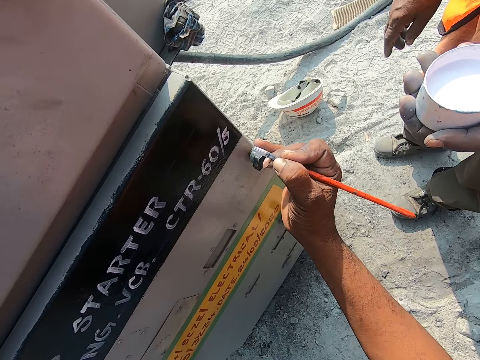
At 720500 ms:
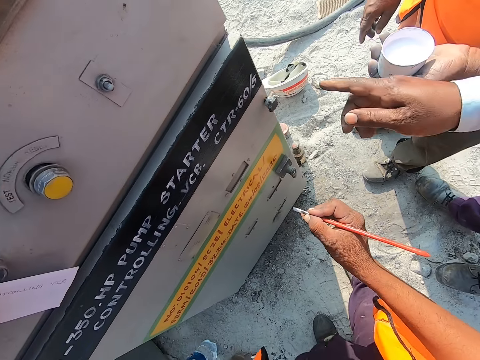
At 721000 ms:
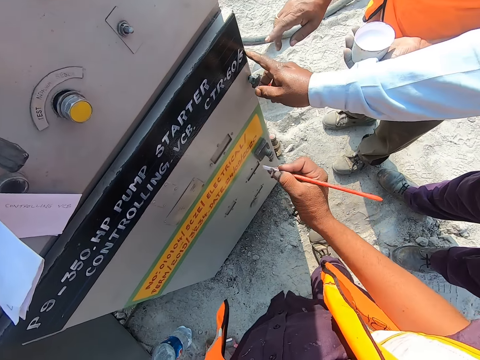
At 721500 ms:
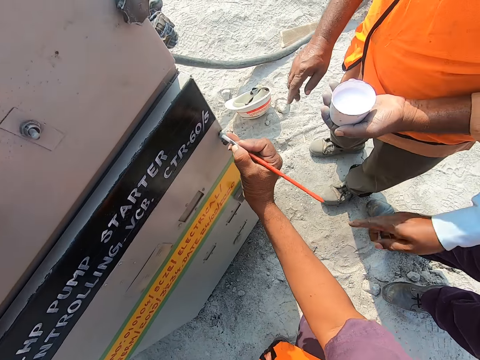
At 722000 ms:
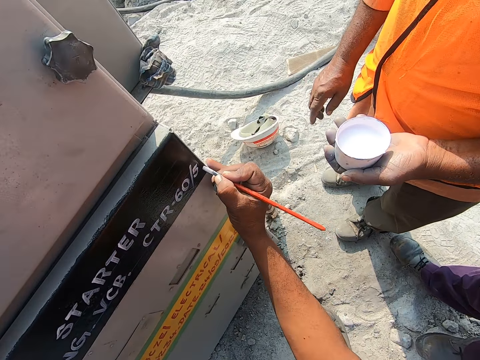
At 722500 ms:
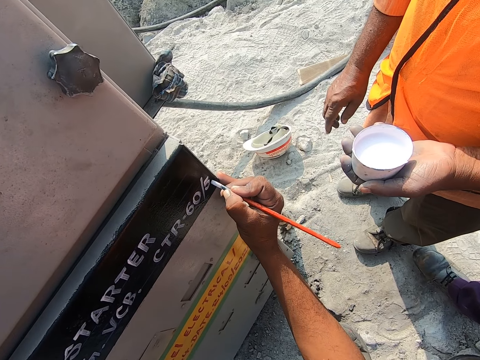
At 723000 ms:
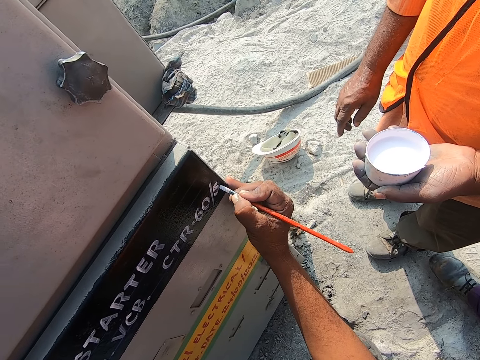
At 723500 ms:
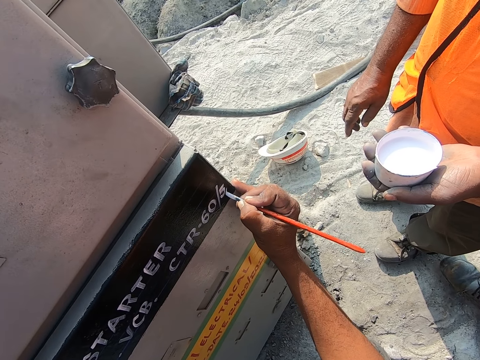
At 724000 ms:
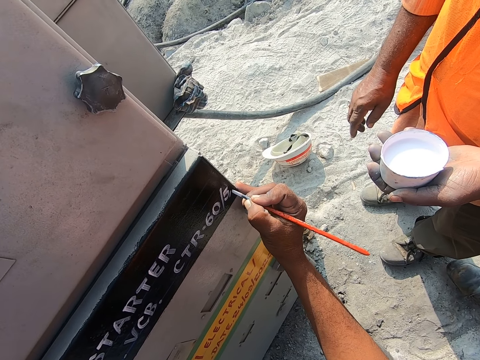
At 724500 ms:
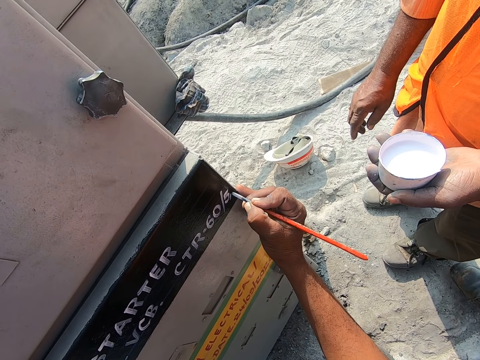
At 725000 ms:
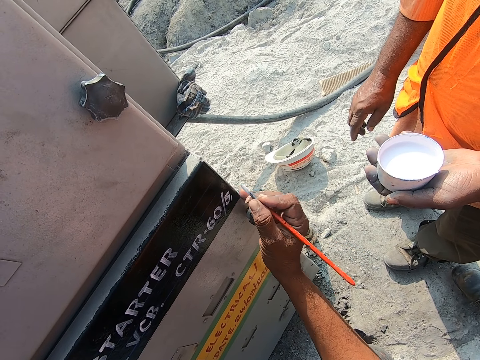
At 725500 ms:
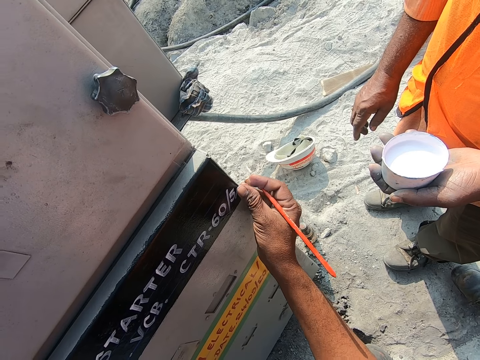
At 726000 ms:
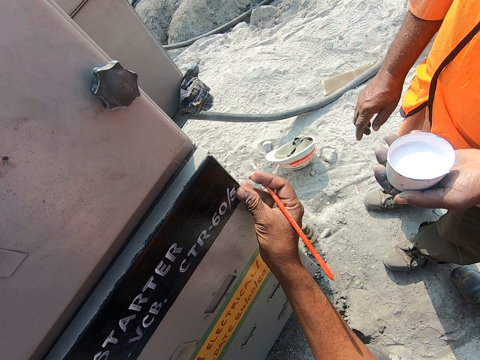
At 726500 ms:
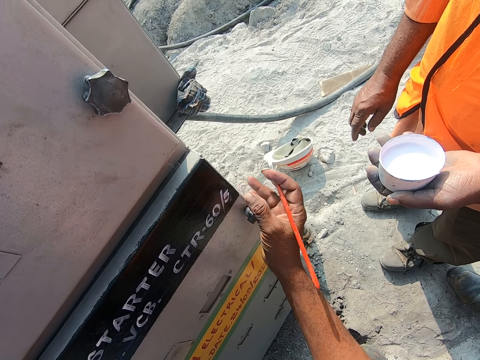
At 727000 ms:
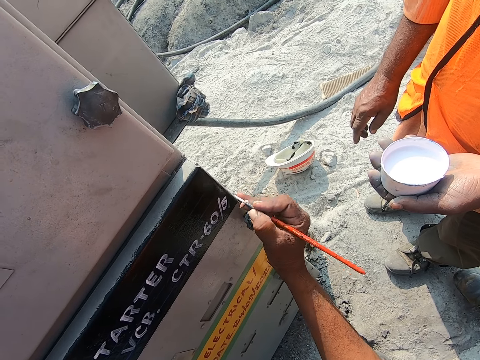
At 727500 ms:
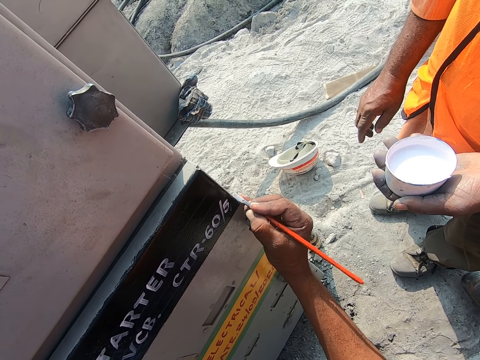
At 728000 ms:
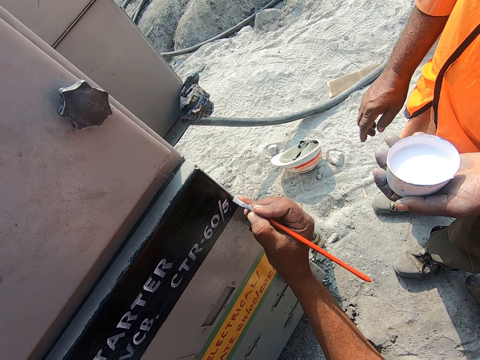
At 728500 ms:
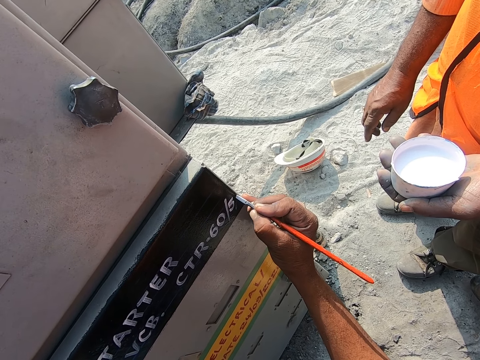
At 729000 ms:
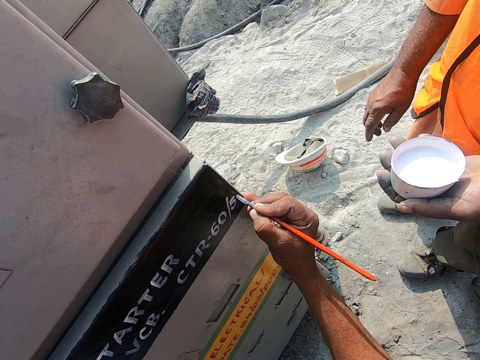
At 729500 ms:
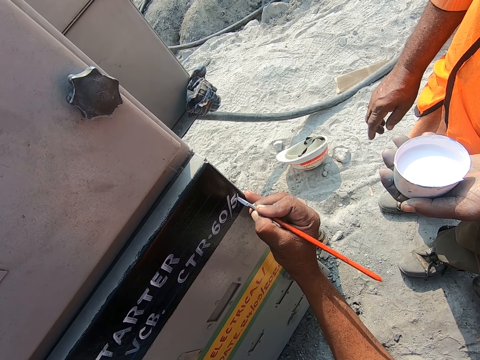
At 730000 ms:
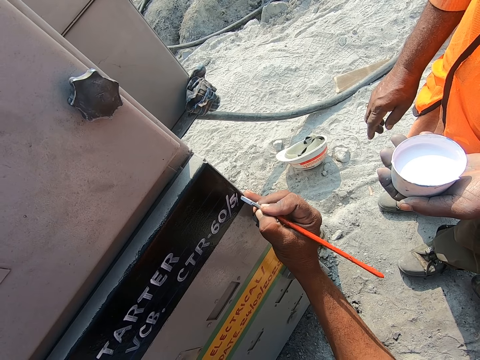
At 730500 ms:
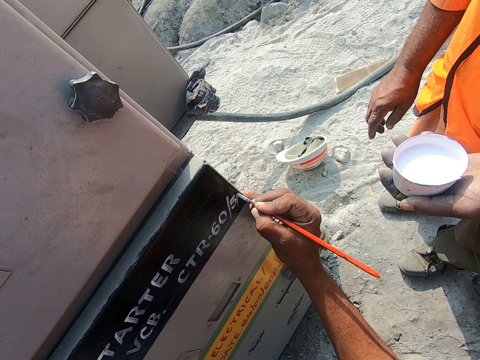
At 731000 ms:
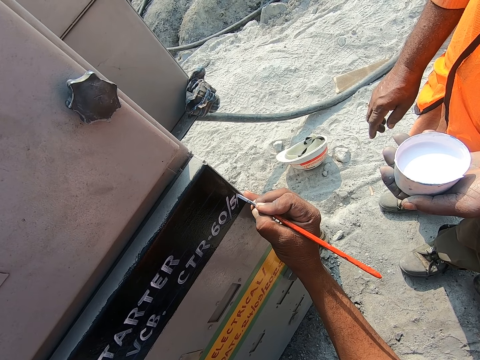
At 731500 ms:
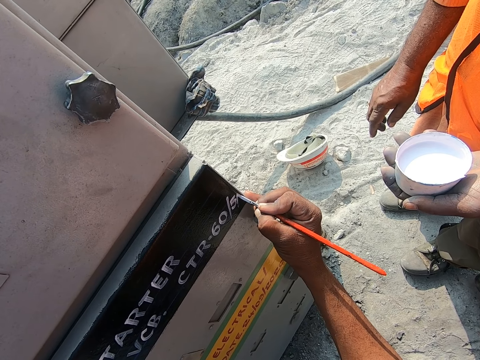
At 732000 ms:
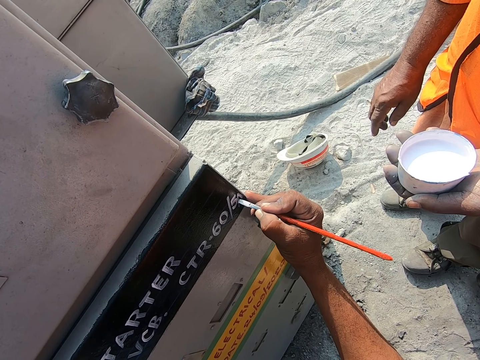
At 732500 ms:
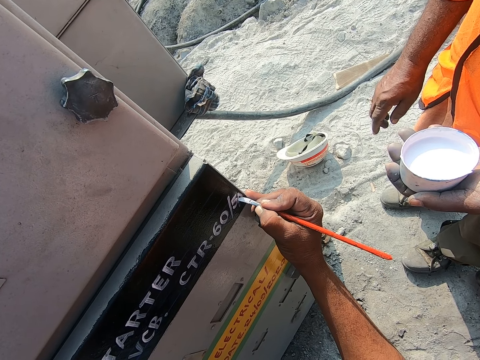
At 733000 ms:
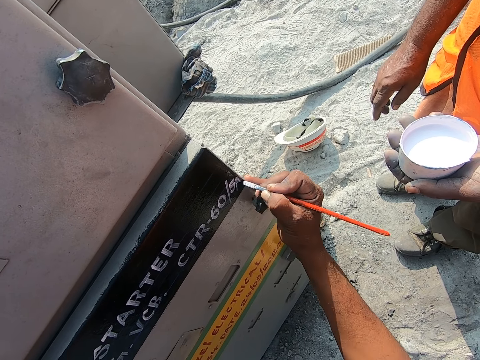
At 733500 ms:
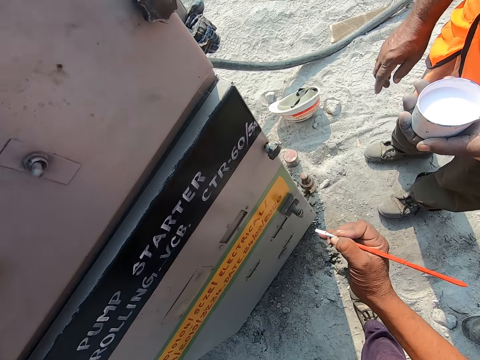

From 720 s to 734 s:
A man and another man use a hand gesture. The men point at the gasoline pump with their right hands. The camera wearer writes on the gasoline pump with the paint brush. He wipes the paint on the gasoline pump with his right thumb. He erases the written words. He writes on the gasoline pump with the paint brush.

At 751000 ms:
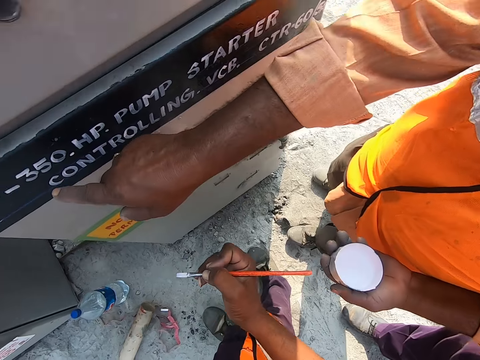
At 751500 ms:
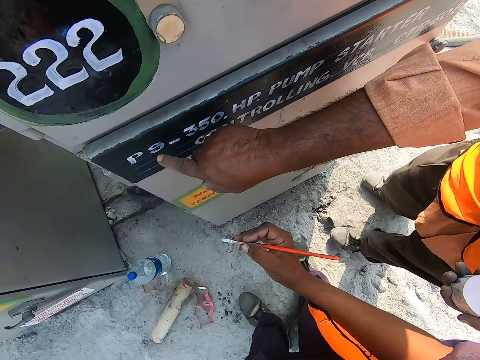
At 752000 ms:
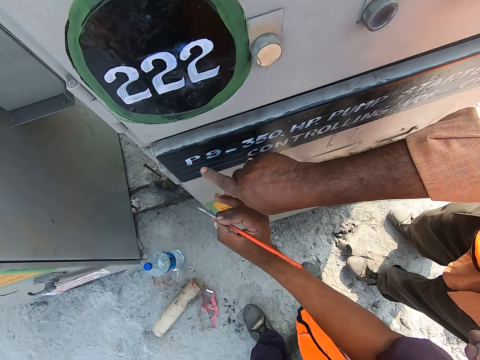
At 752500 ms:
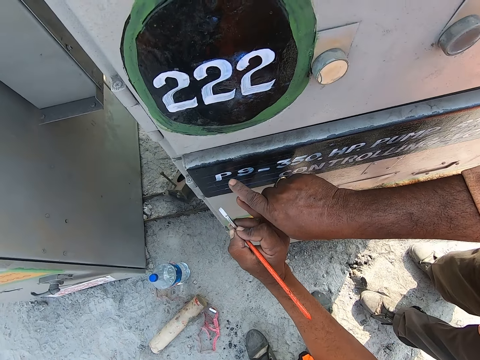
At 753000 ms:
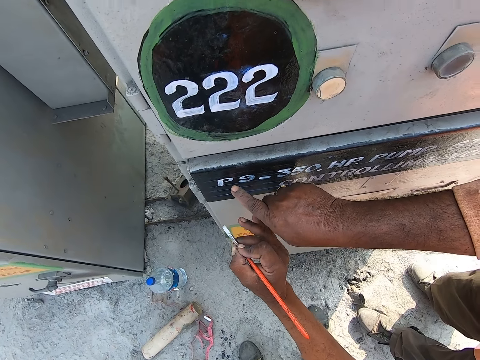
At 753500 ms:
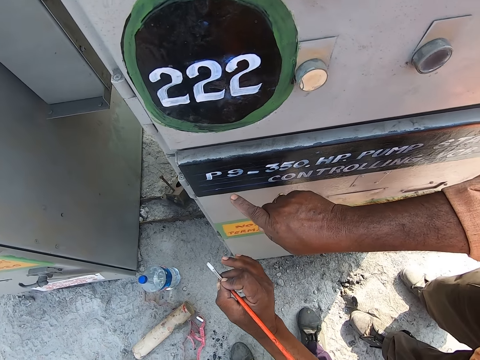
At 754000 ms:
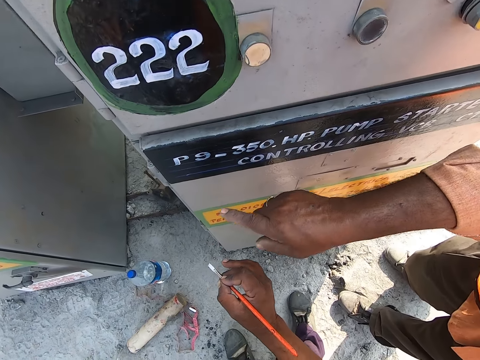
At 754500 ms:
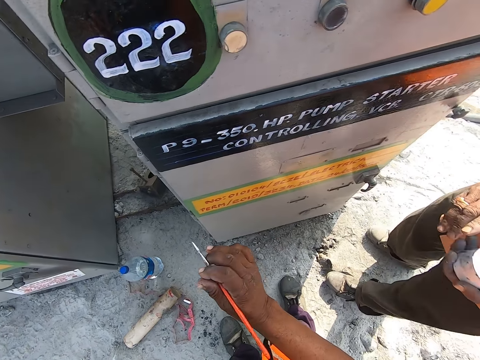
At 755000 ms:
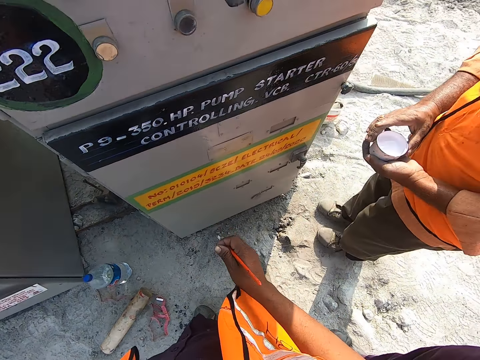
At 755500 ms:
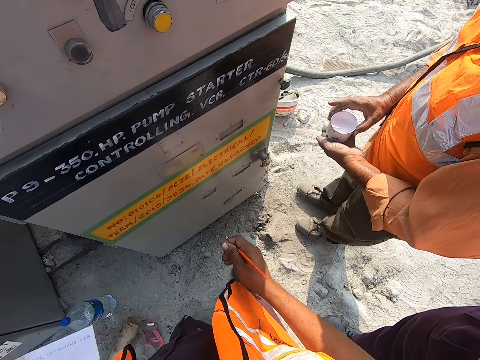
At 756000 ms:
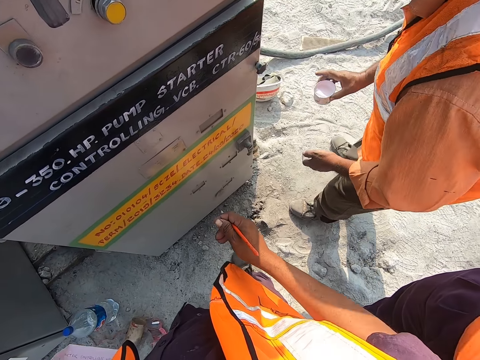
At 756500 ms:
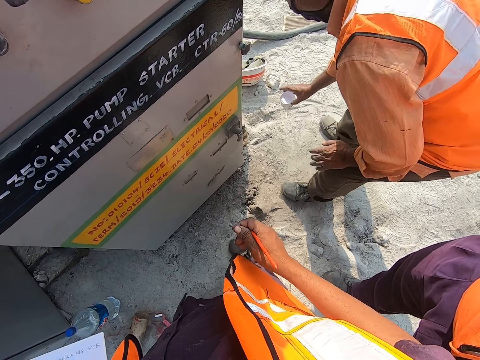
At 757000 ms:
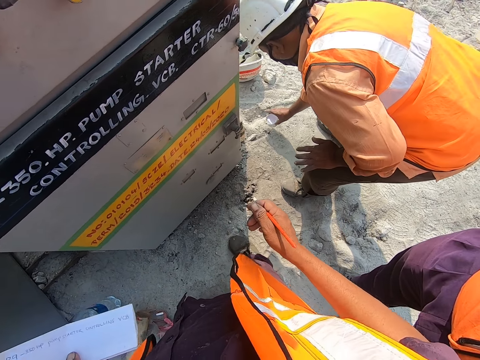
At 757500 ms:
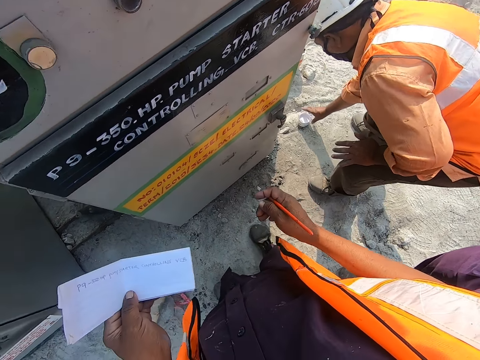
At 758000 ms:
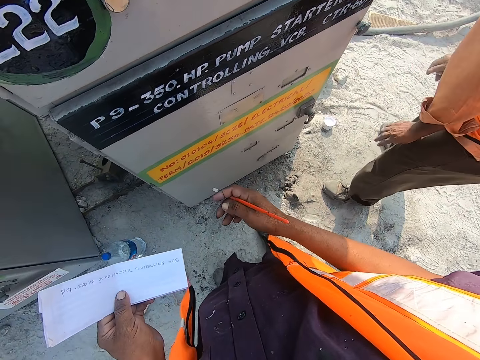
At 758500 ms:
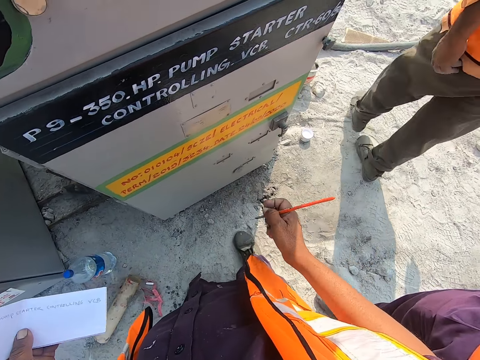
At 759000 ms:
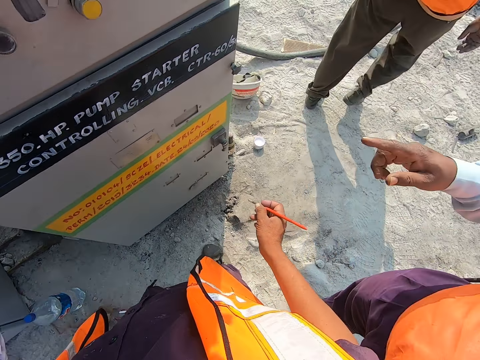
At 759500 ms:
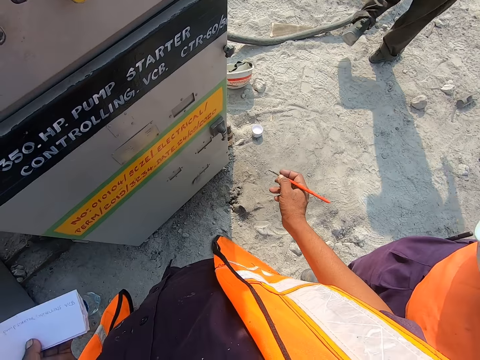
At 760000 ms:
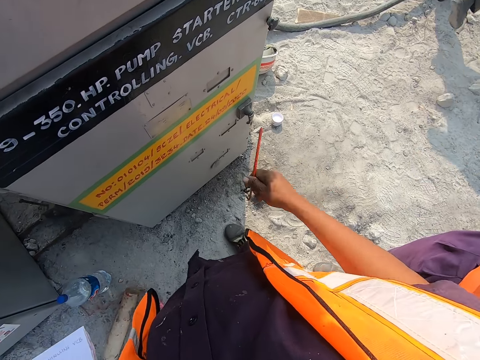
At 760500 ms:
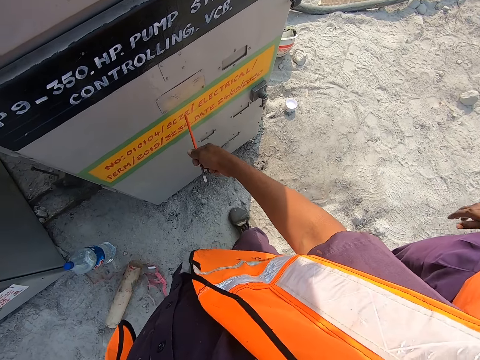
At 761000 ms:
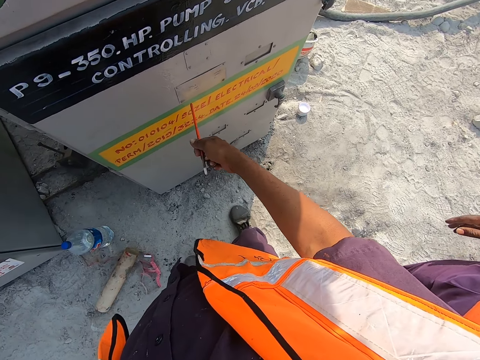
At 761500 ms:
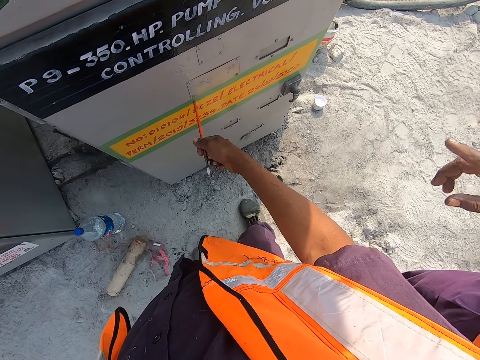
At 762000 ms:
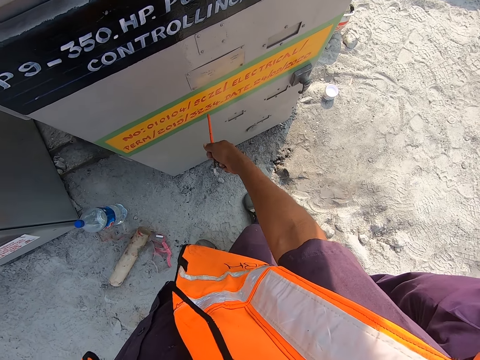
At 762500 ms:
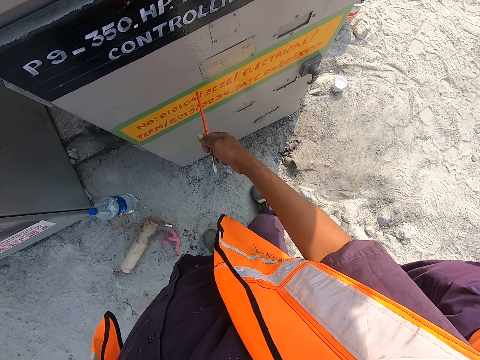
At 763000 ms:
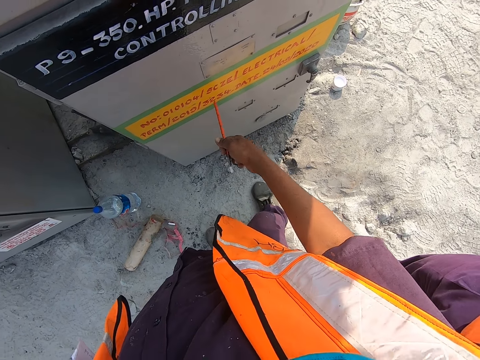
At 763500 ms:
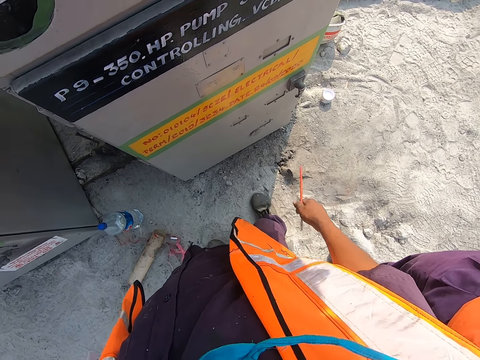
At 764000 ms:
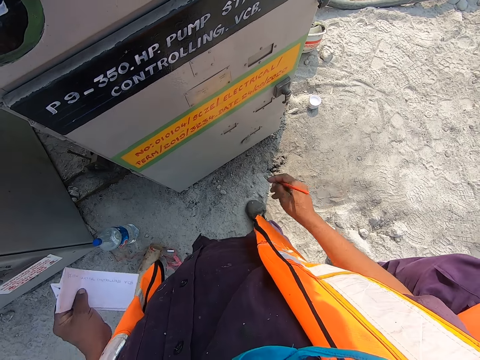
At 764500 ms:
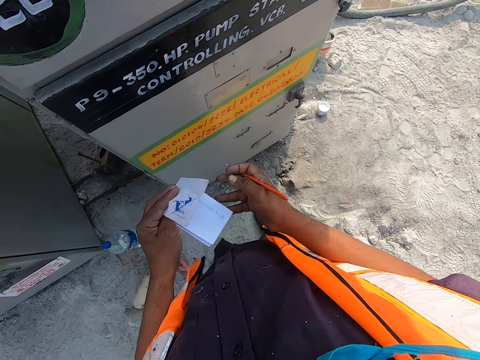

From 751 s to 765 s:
A man points at the writings on the gasoline pump with his right hand. The camera wearer and another man point at the written words. The first man converses with the camera wearer. The camera wearer converses with the two men. He responds to the first man. He gestures with his right hand. The first man puts the paint on the ground with his right hand. The other man converses with the camera wearer. The camera wearer points at the writings on the gasoline pump with the bottom of the paint brush. The other man points at the written words. The camera wearer responds to the other man.
